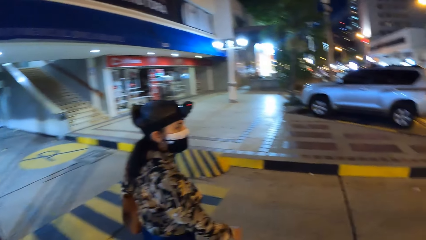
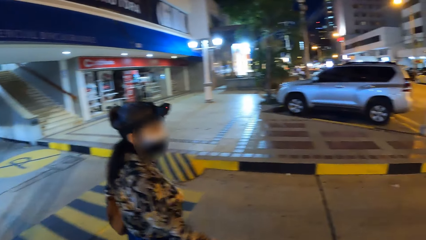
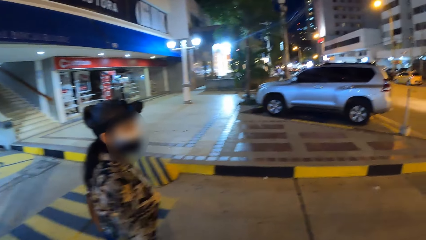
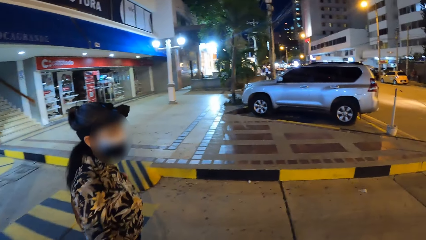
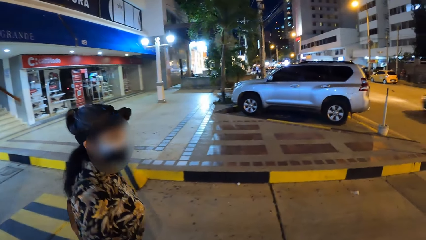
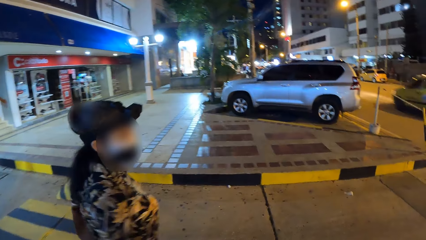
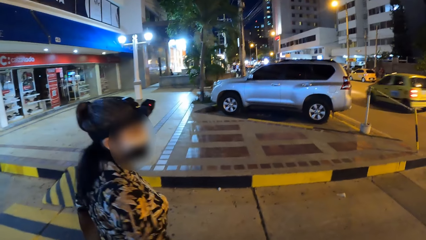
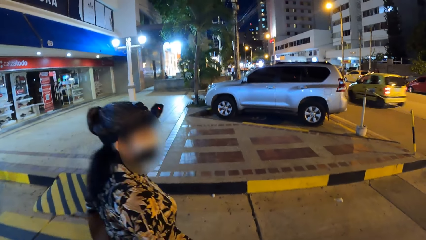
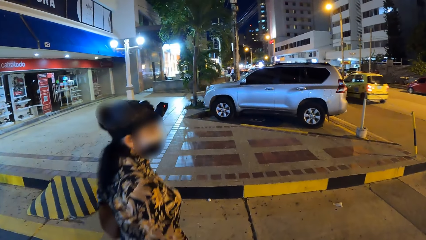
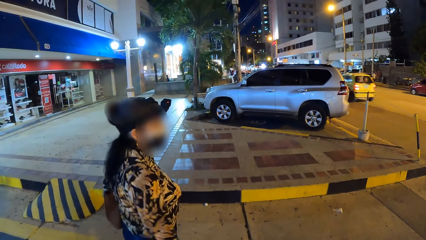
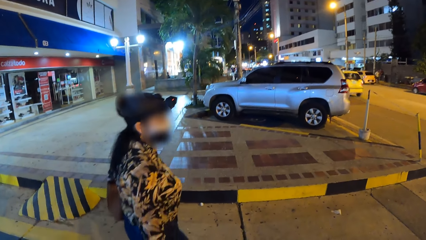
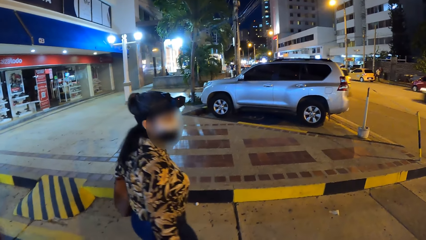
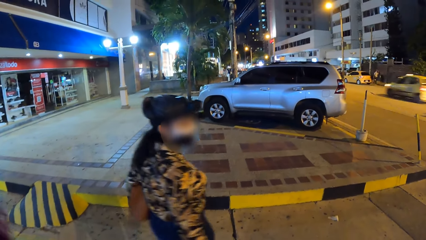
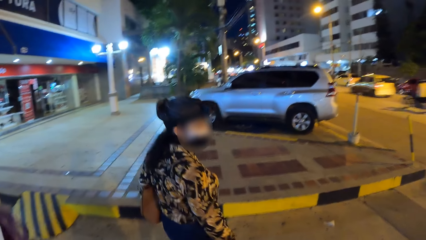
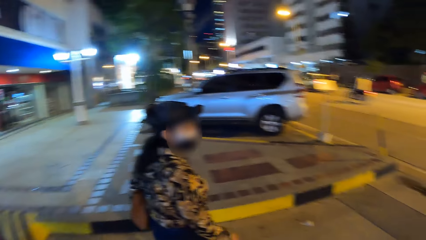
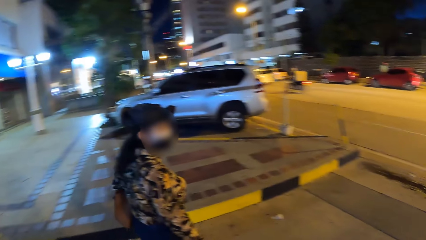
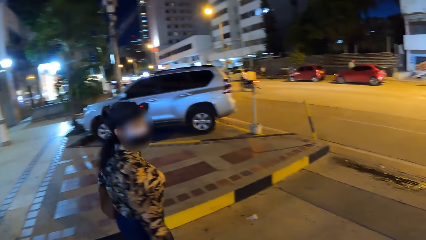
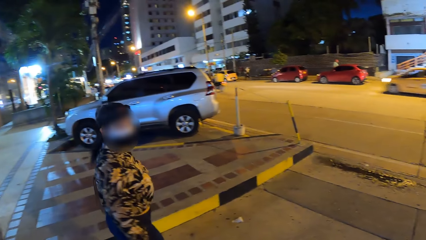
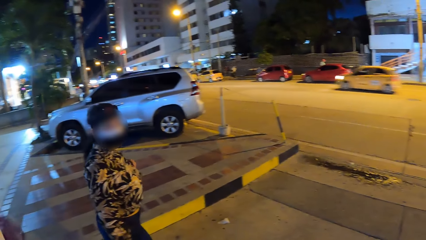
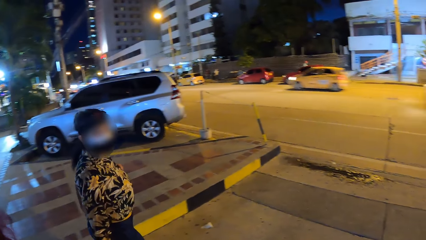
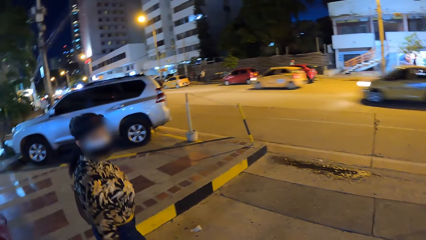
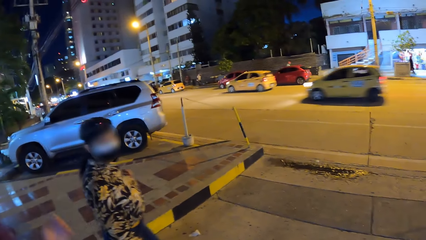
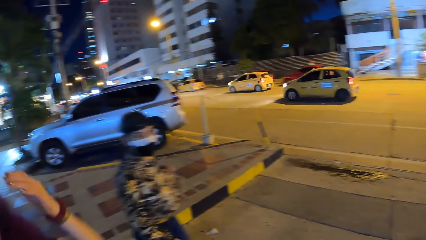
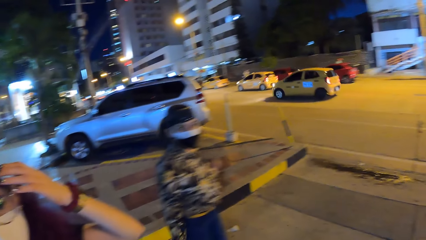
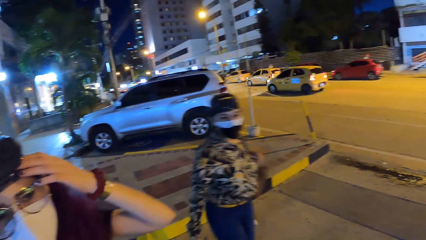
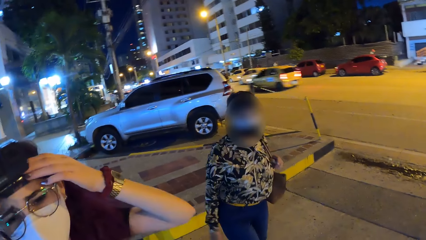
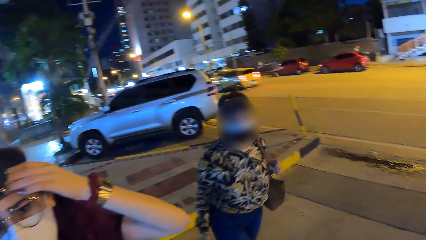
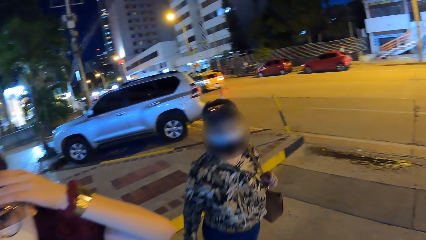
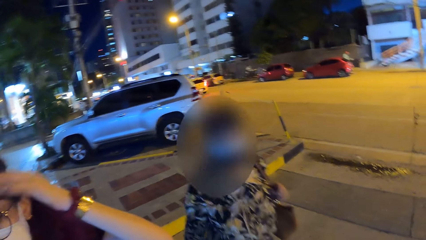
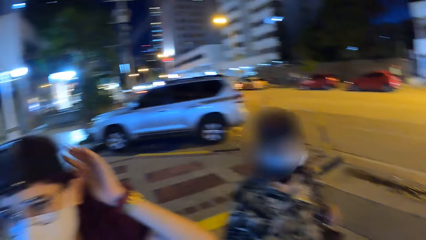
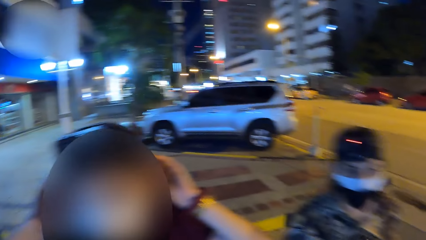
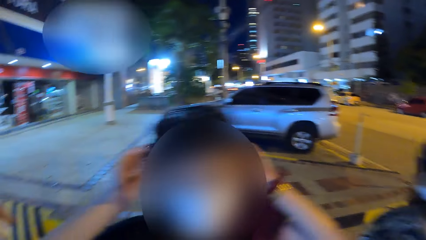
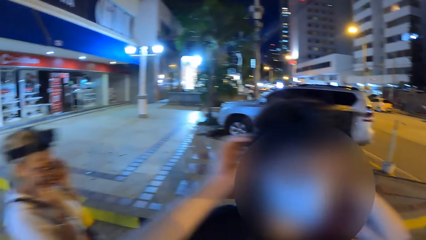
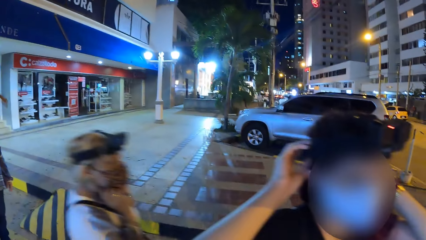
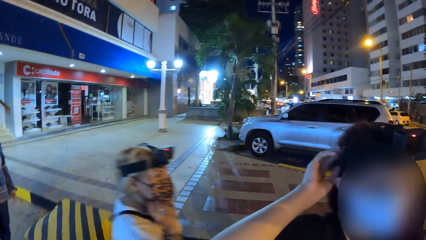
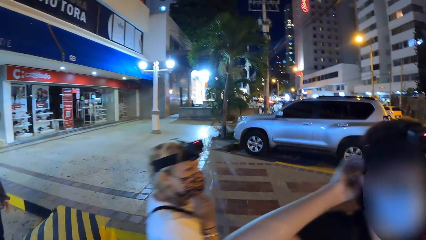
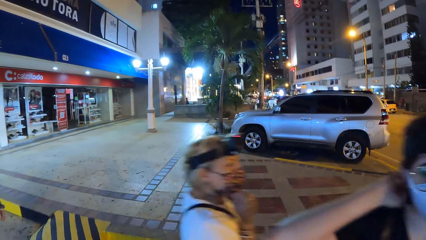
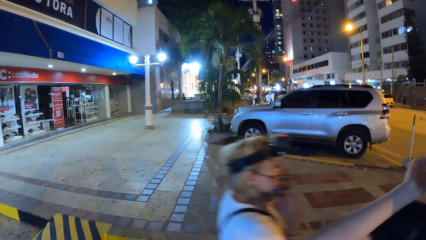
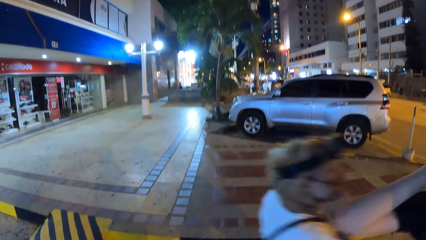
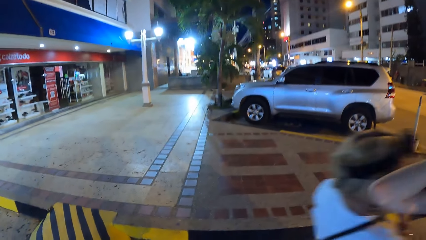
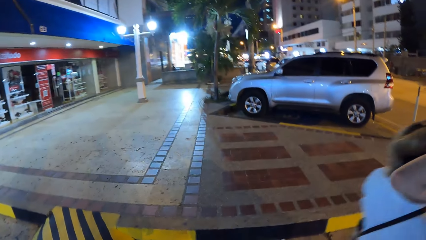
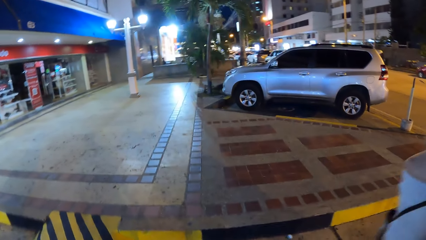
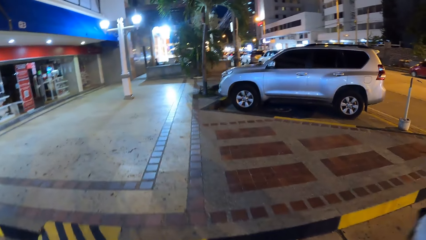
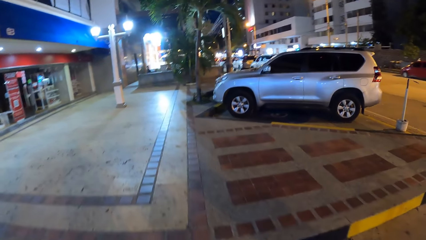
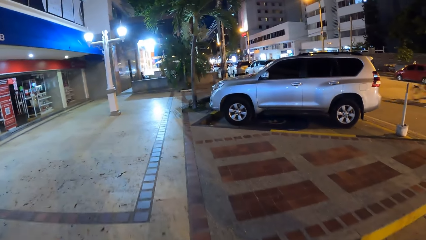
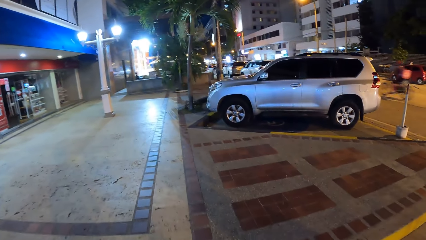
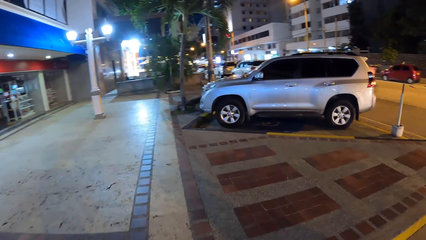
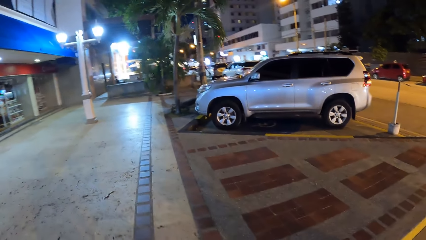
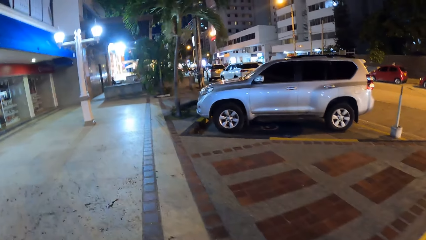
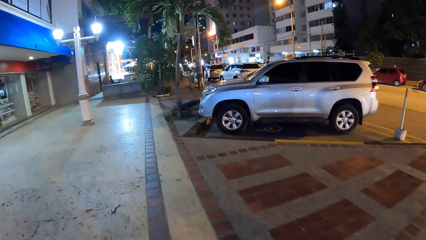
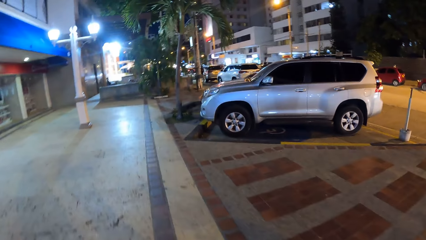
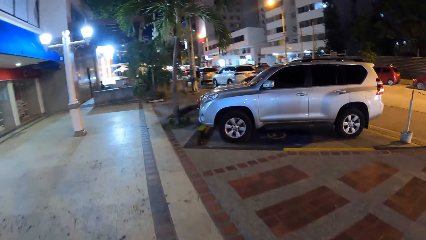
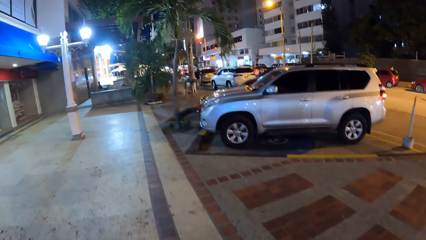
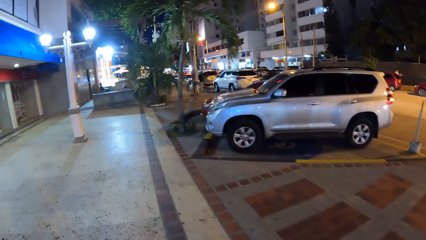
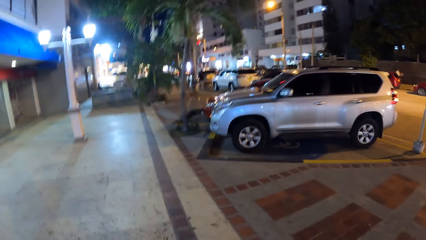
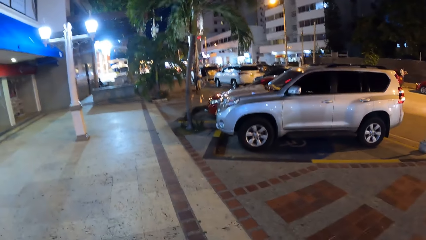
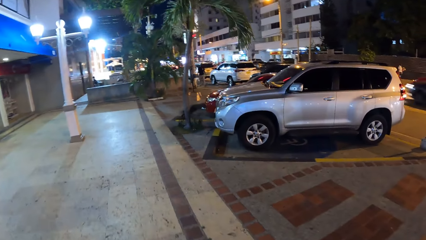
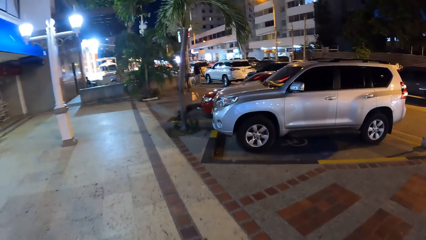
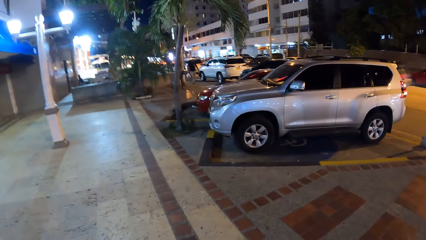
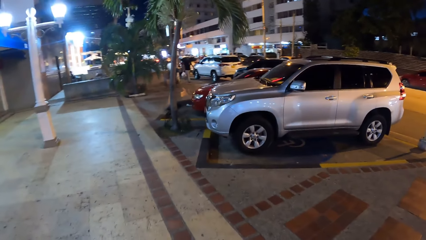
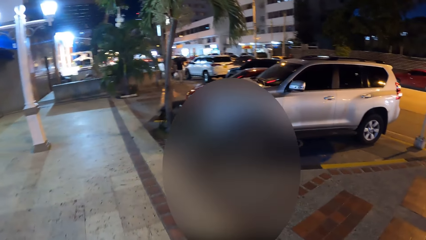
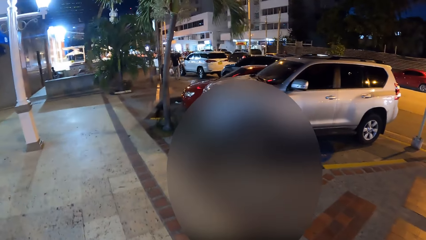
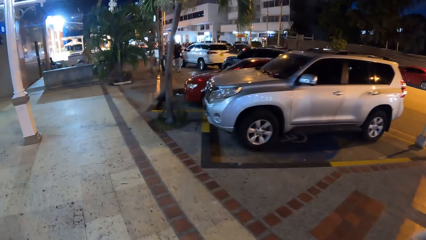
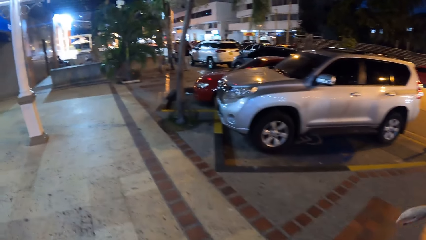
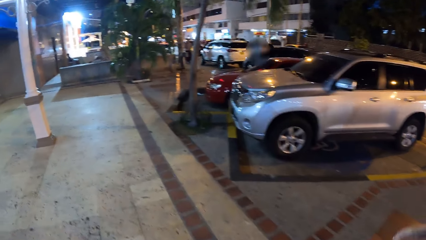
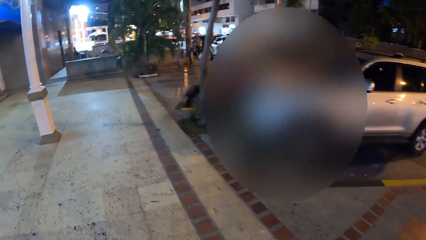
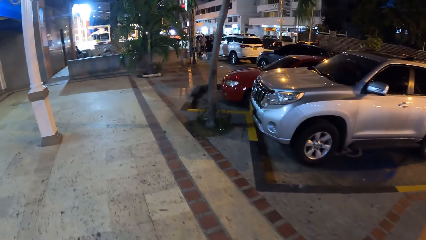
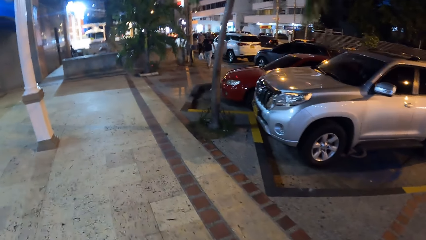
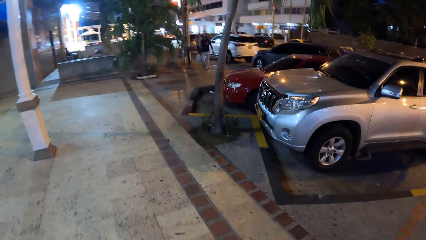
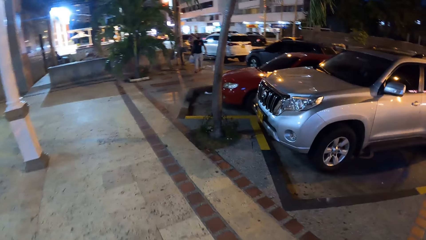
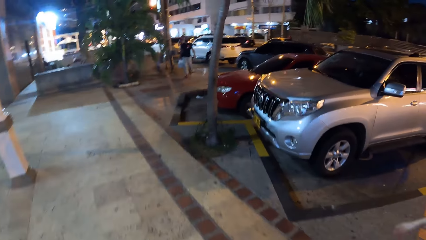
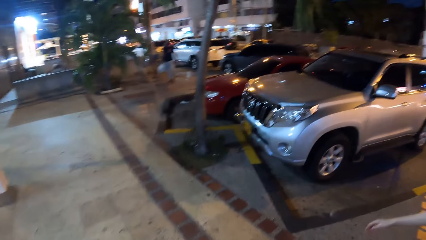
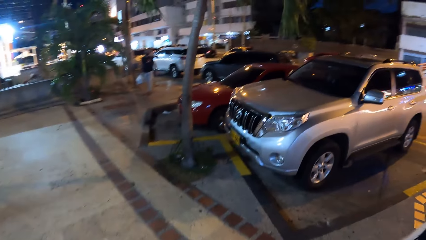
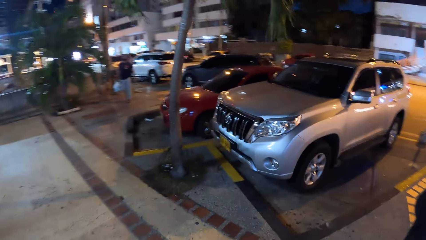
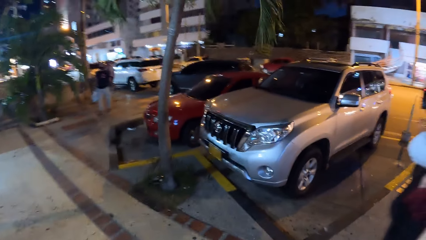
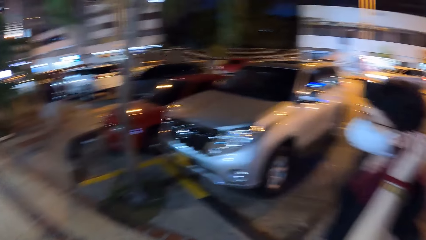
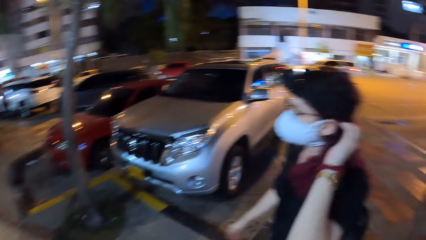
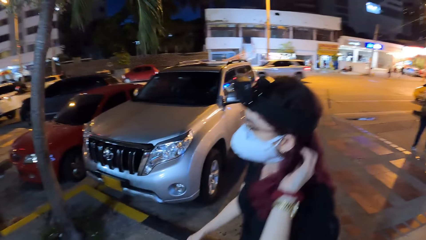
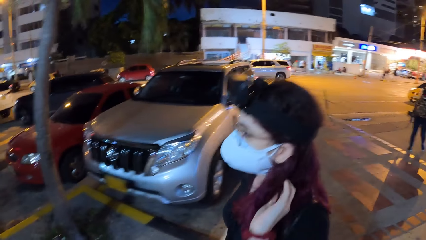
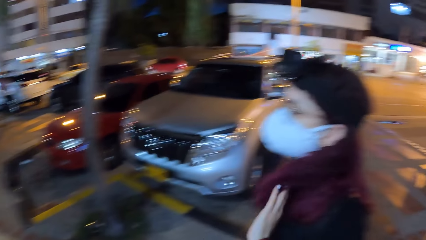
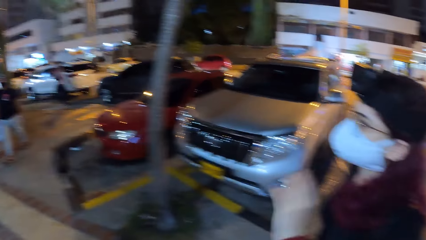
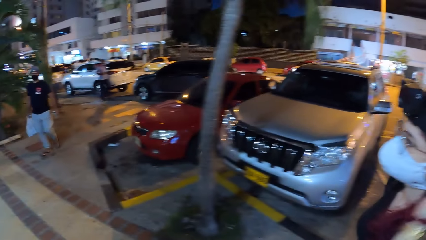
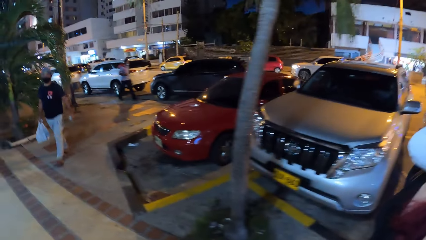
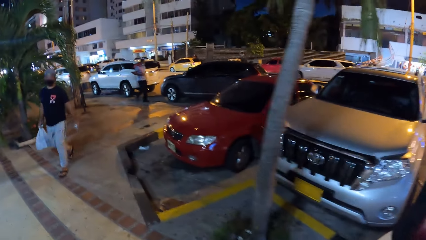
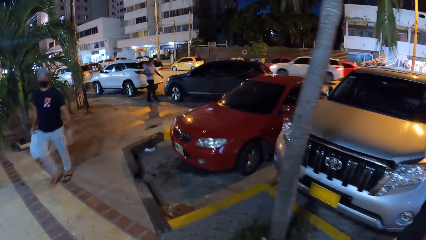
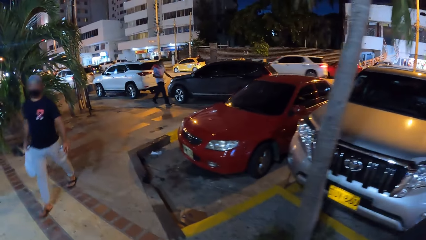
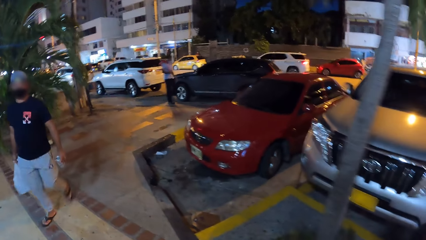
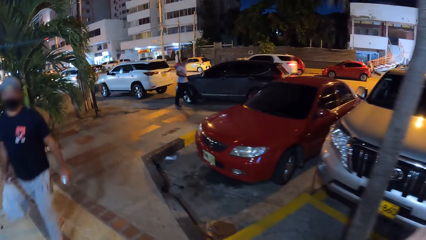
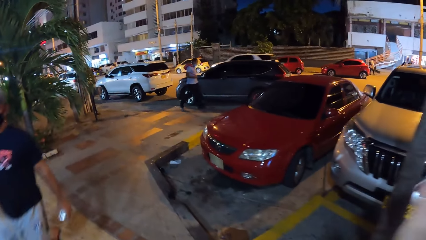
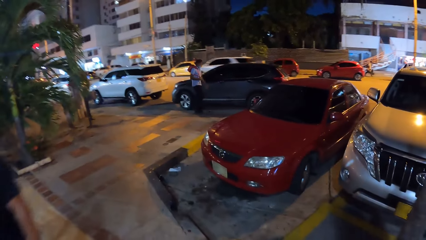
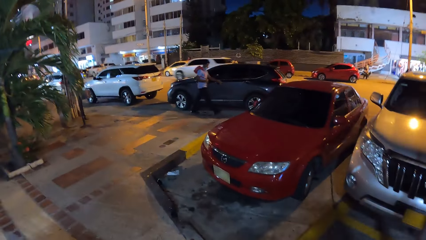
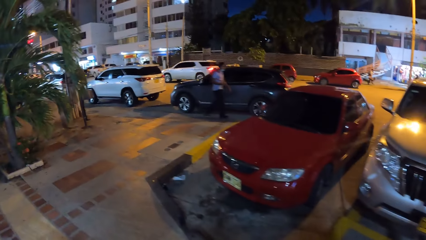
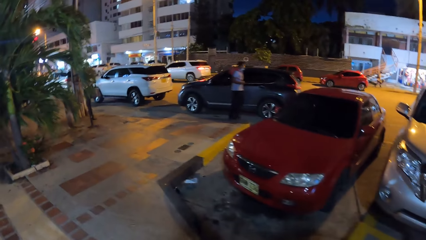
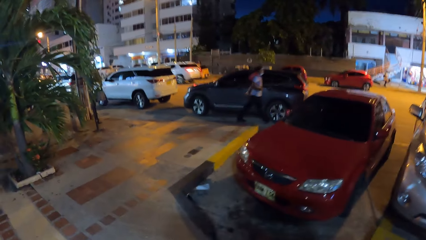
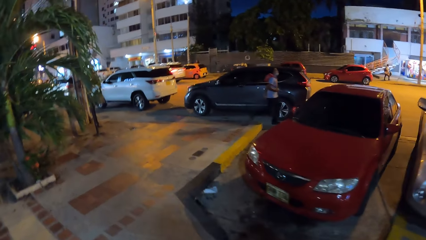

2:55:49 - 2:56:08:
The camera wearer interacts with a woman and another woman. They stand on the driveway with their colleagues. The first woman adjusts a camera on her head using both hands. The camera wearer walks on a walkway by the street with the first woman. The first woman adjusts her hair with her left hand.
